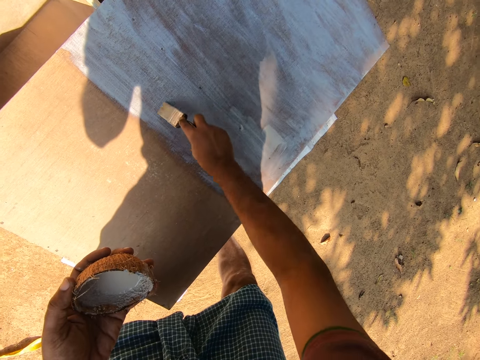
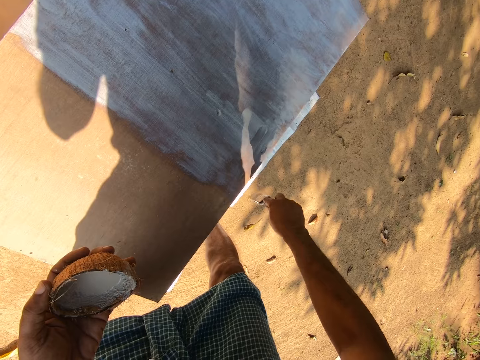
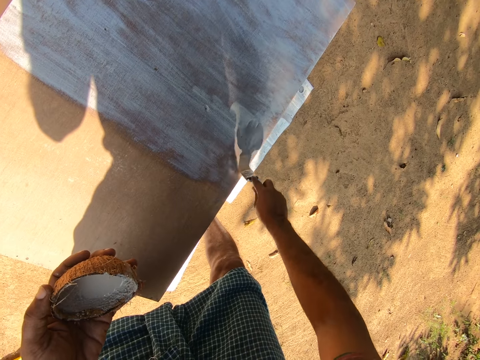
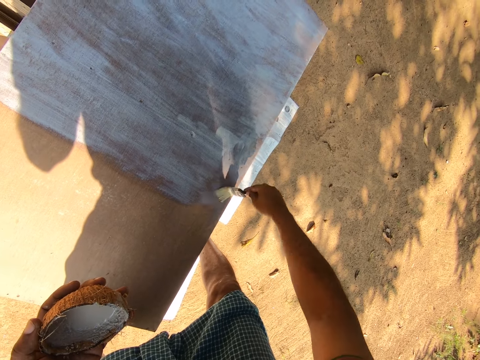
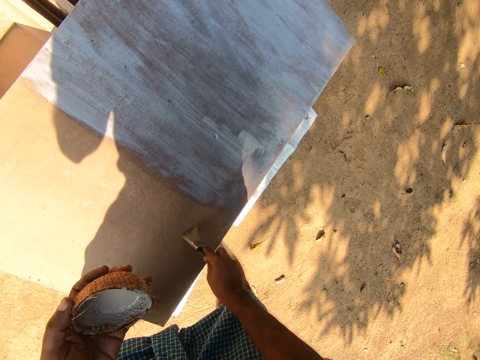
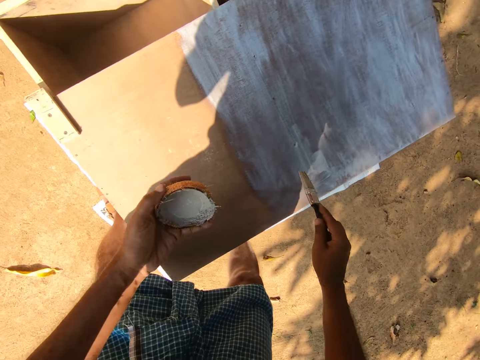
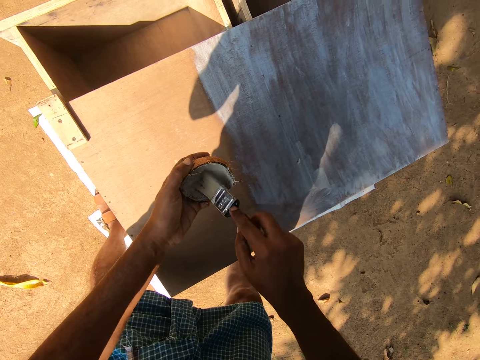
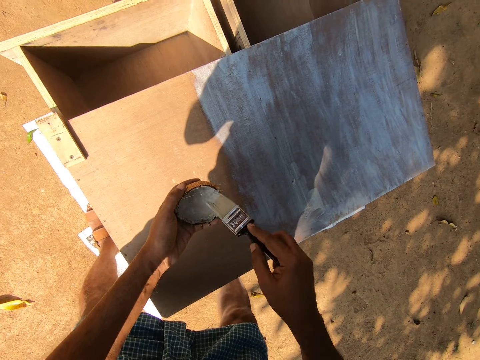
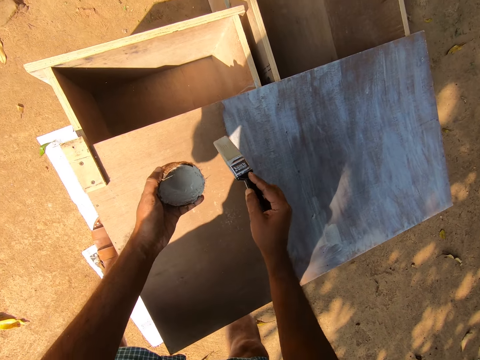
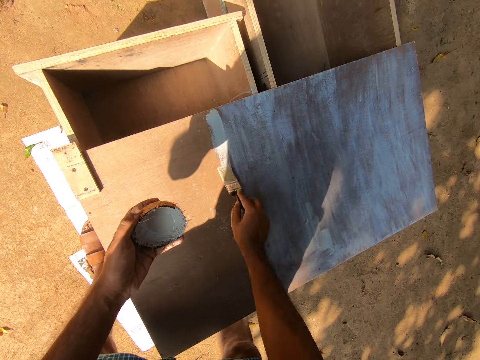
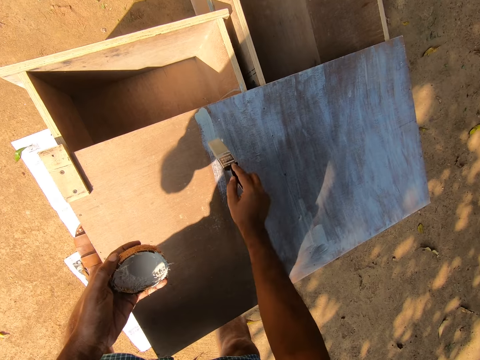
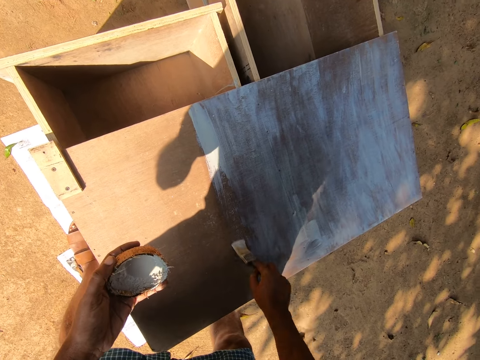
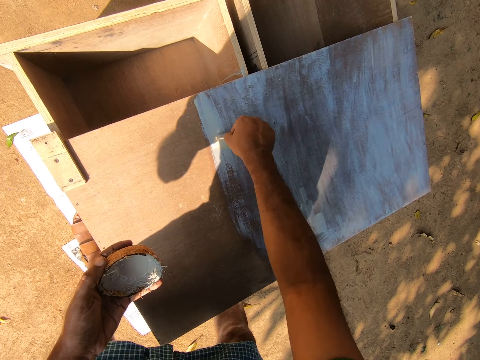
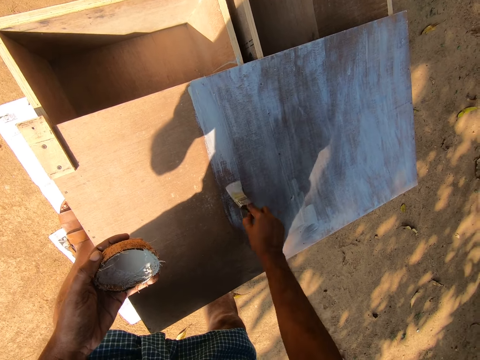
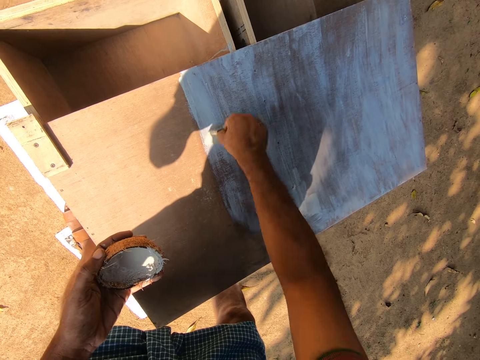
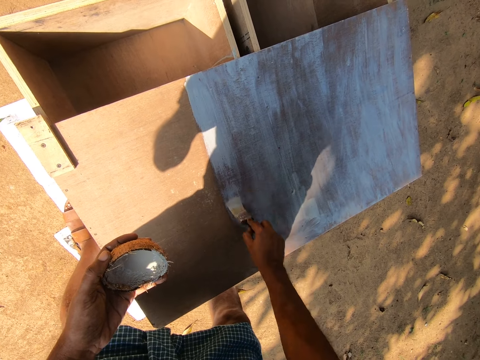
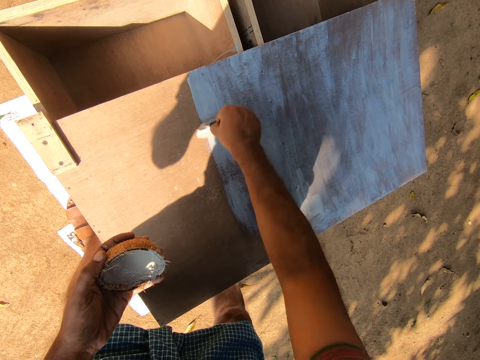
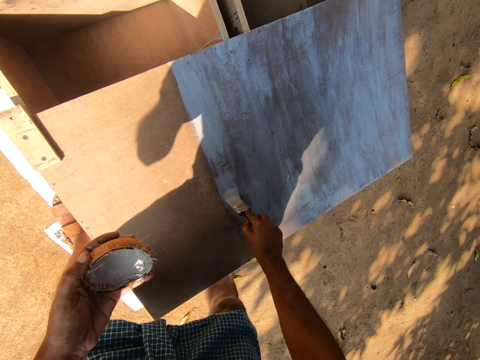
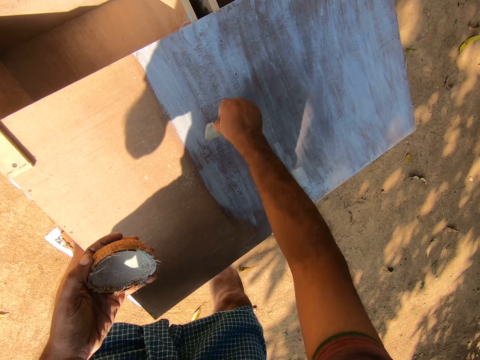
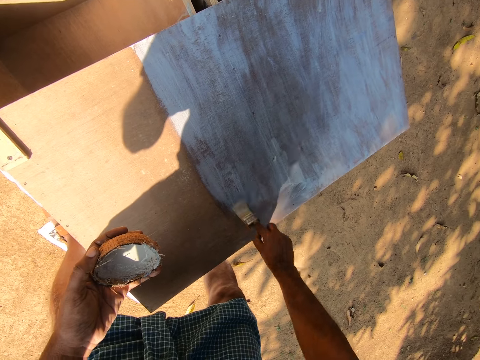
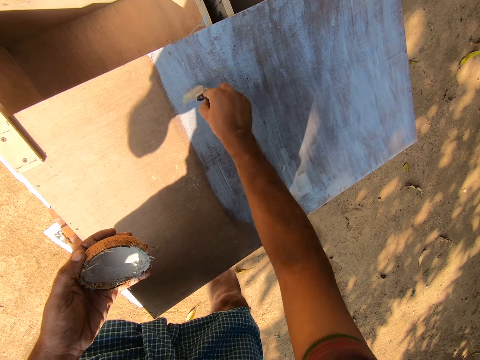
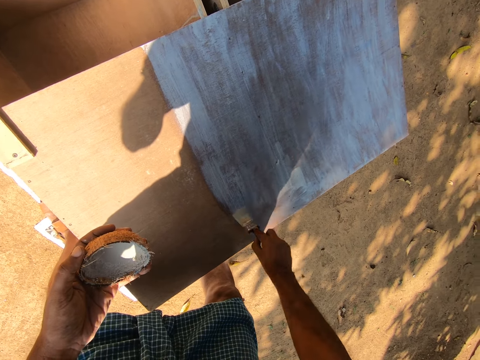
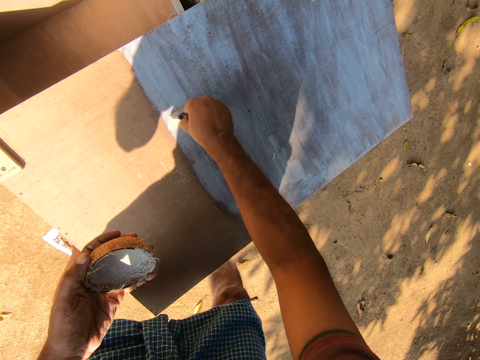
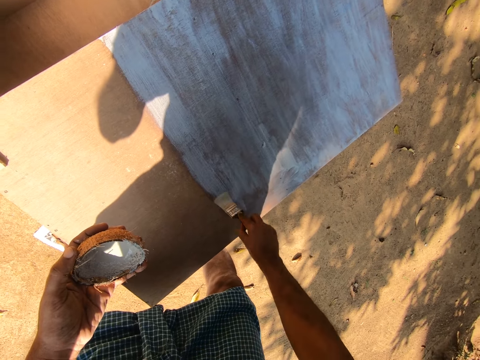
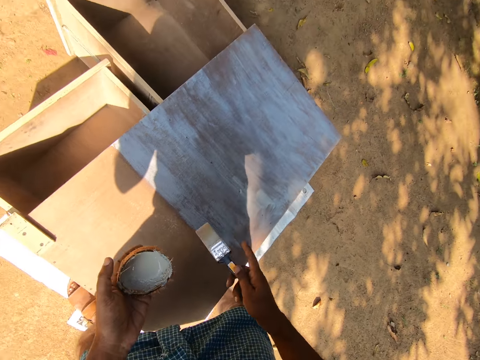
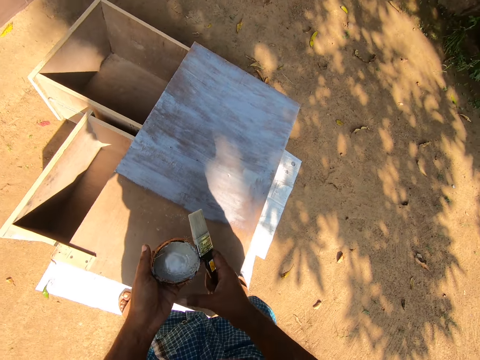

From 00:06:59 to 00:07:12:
The camera wearer dips the paint brush in the paint. He paints the topmost part of the drawer with the paint brush. He stands up. He places the coconut shell on his right hand.

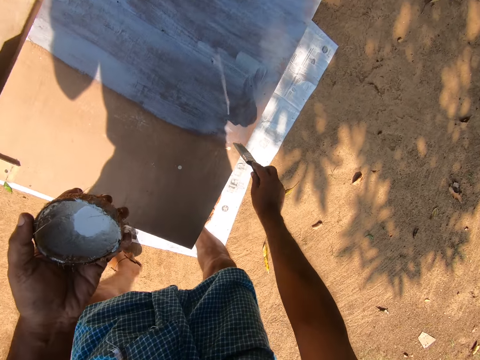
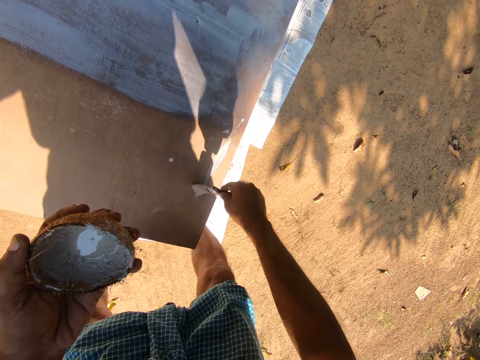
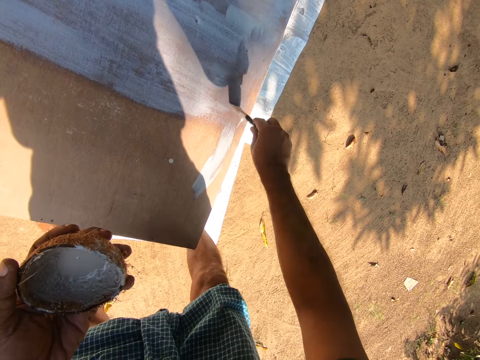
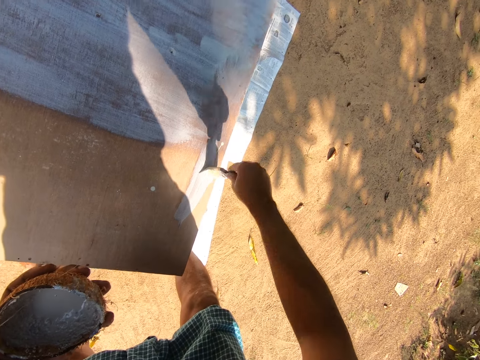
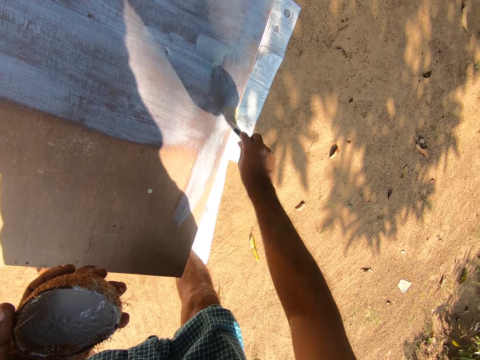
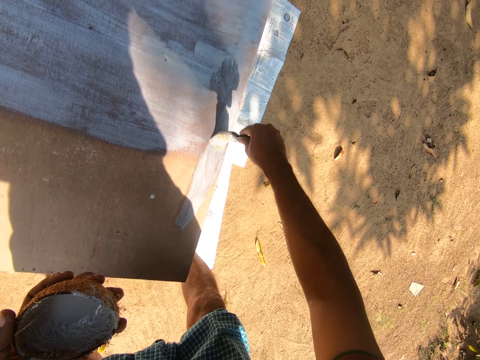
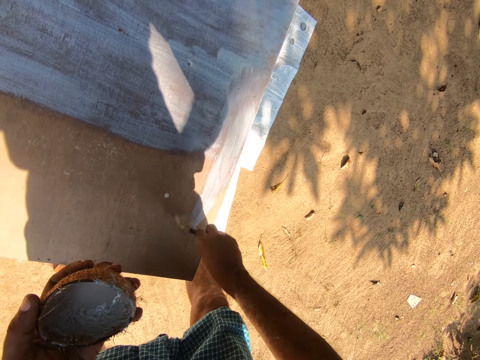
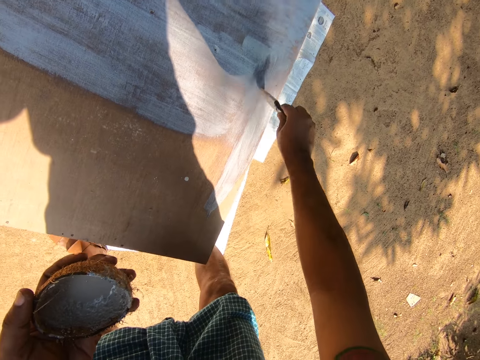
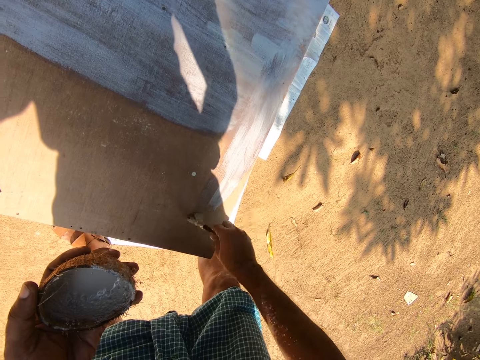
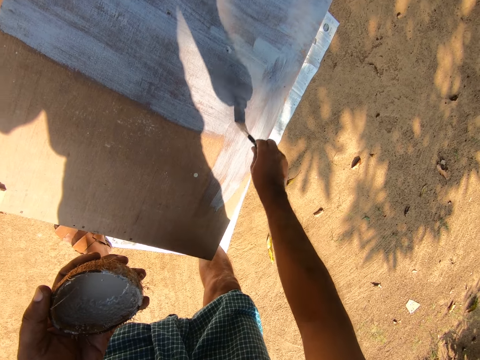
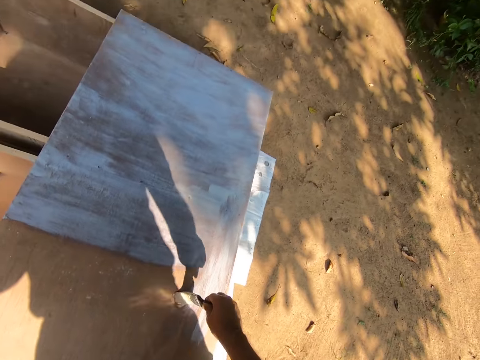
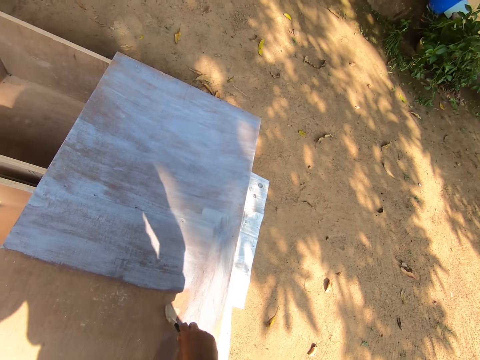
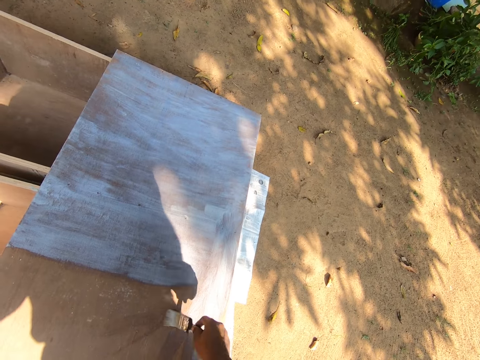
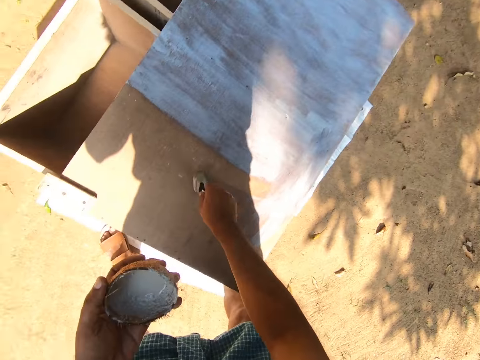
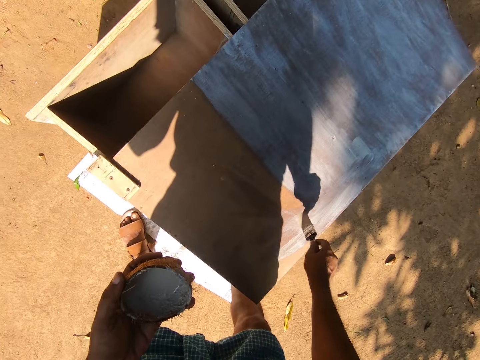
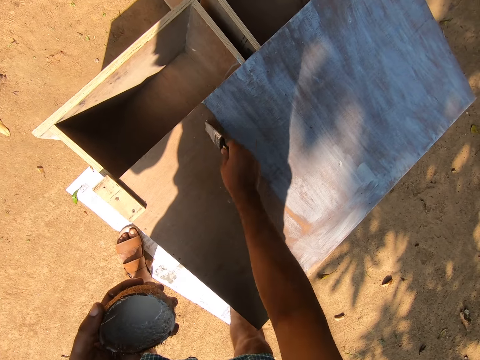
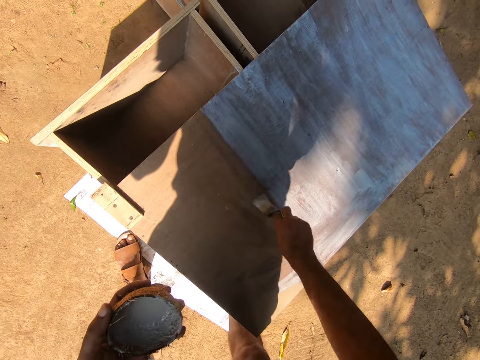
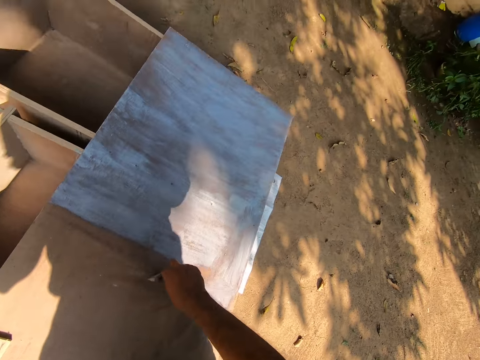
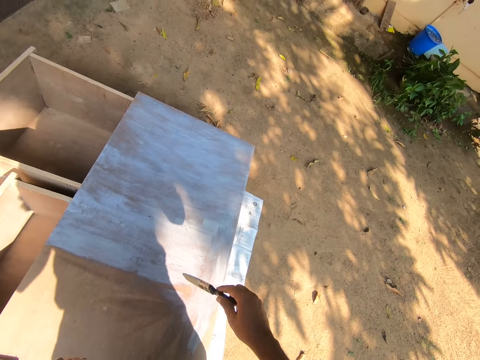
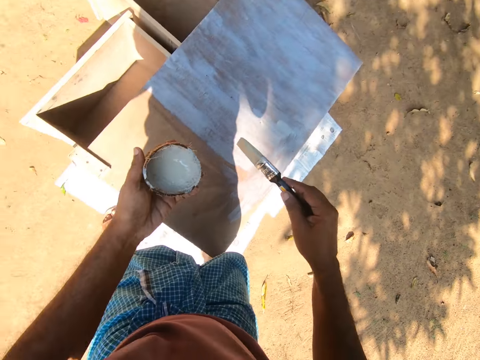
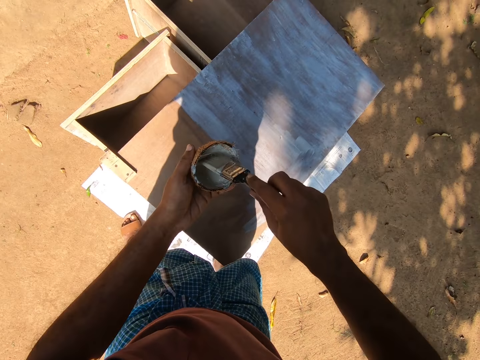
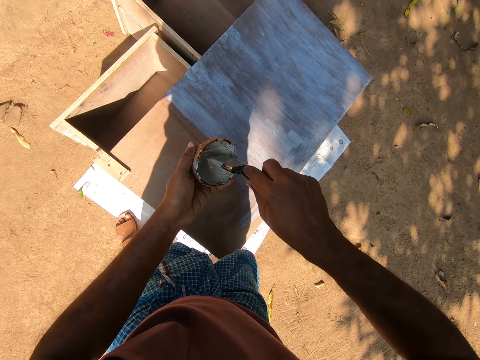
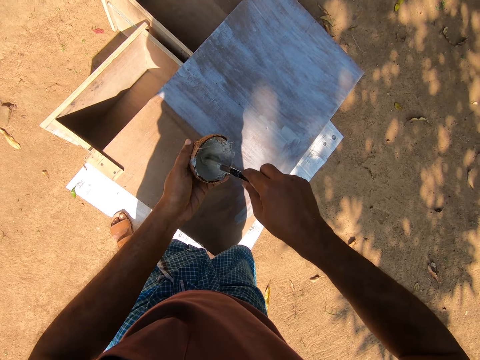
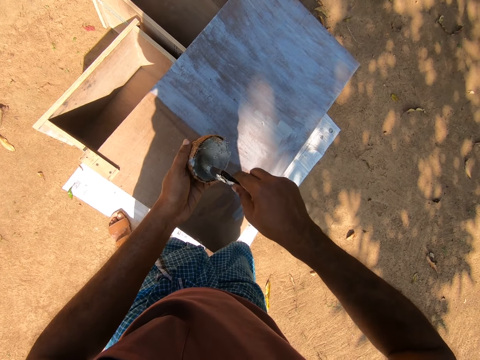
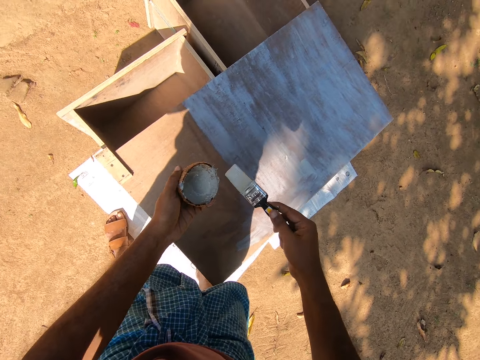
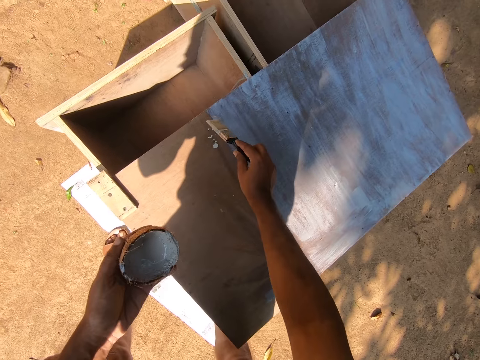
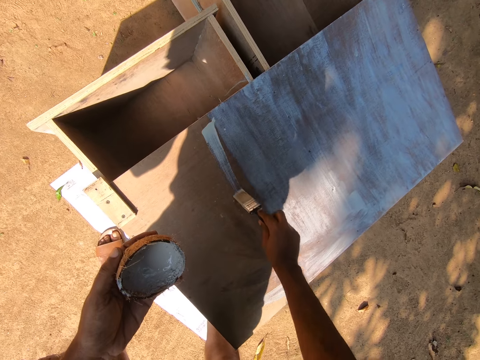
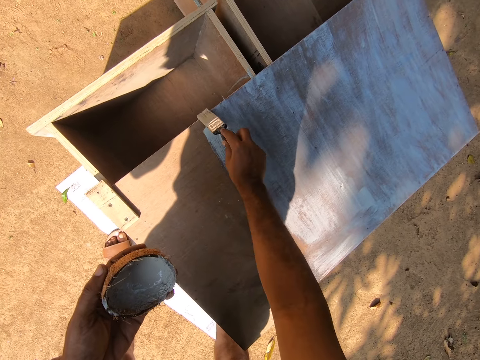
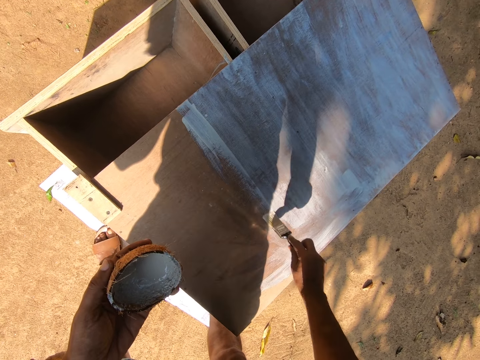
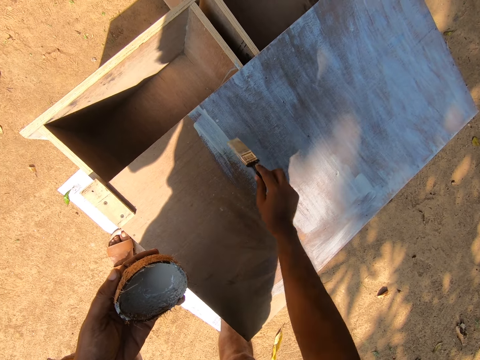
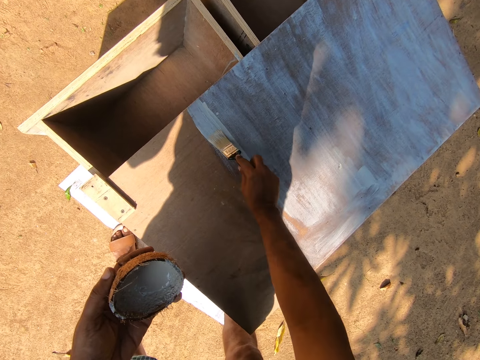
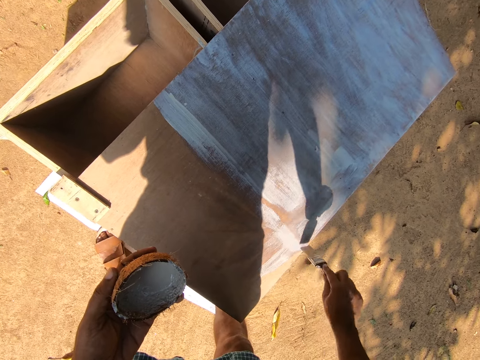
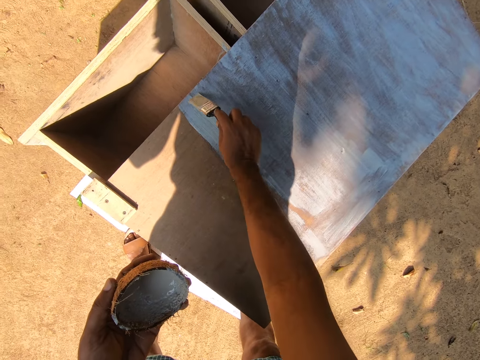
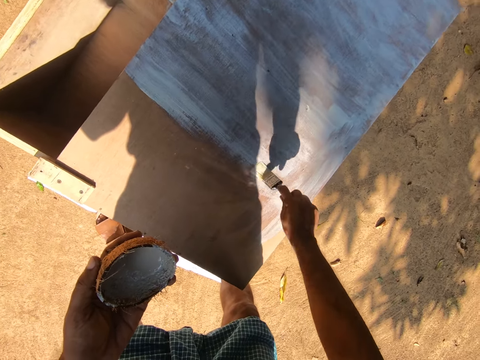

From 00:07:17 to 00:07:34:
The camera wearer paints the topmost part of the drawer with the paint brush. They talk to a person. They stand up. They dip the paint brush in the paint. They bend towards the drawer. They paint the topmost part of the drawer with the paint brush.
